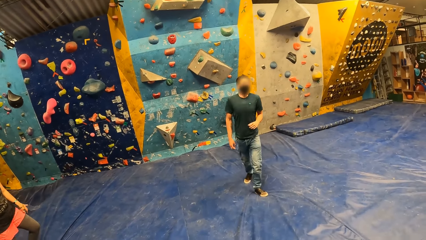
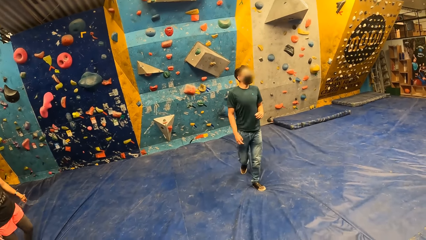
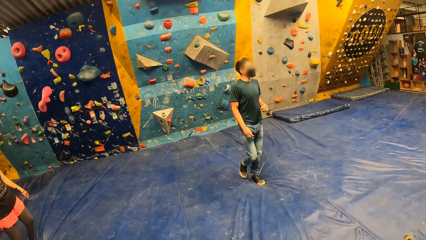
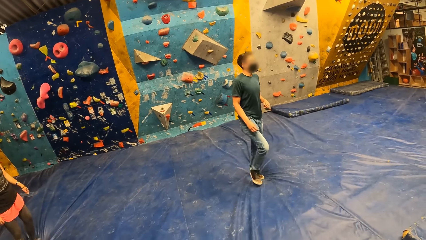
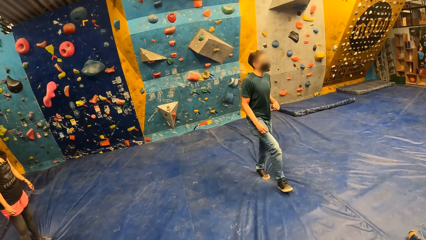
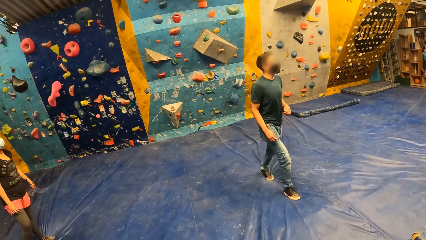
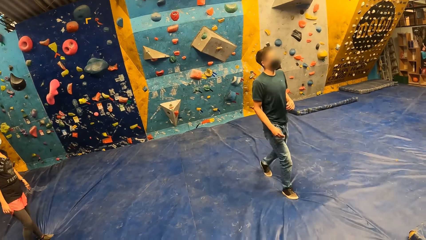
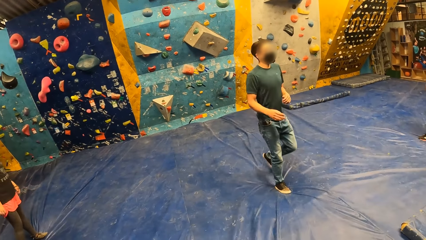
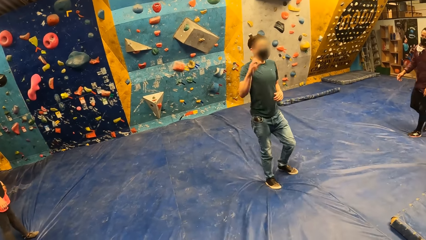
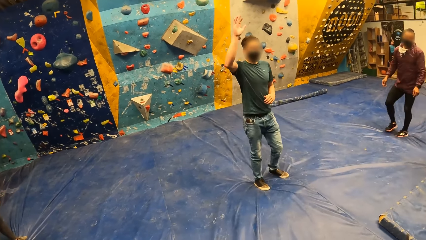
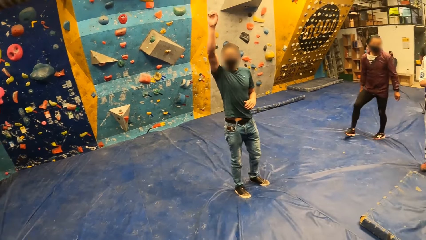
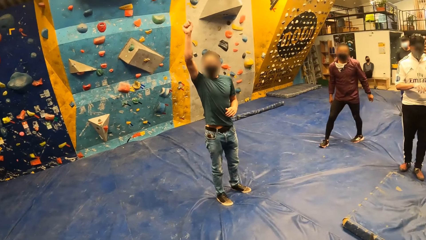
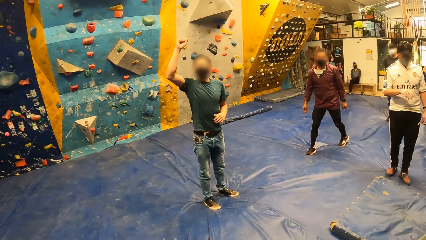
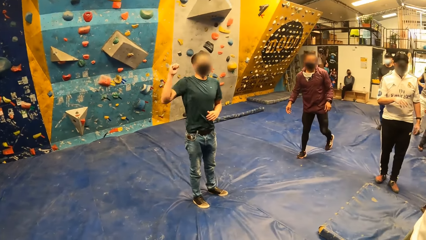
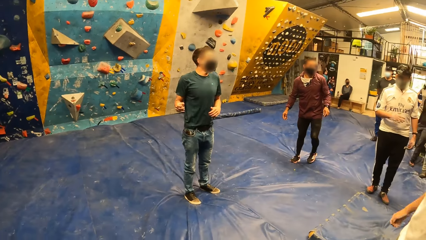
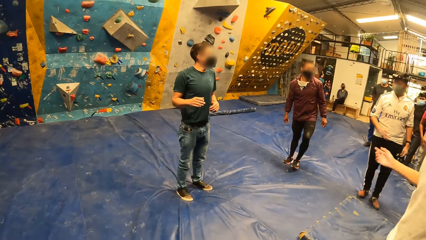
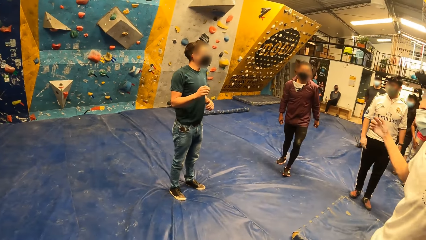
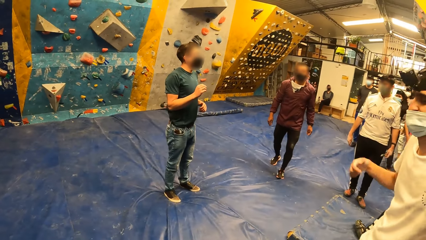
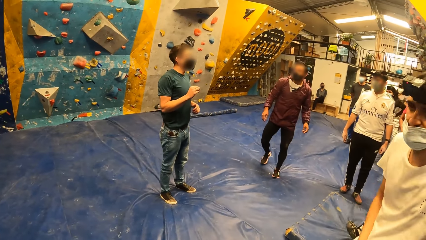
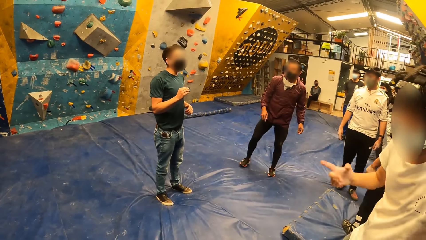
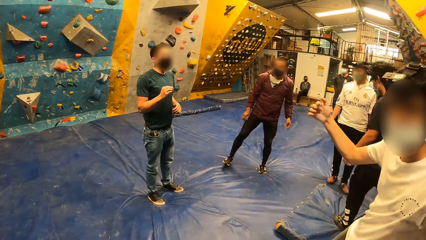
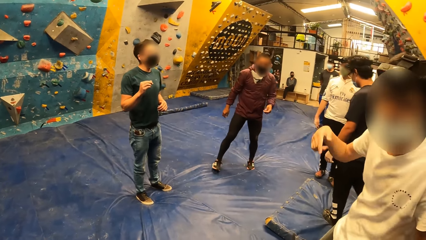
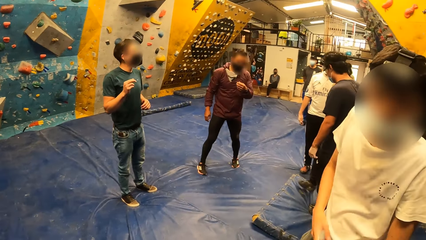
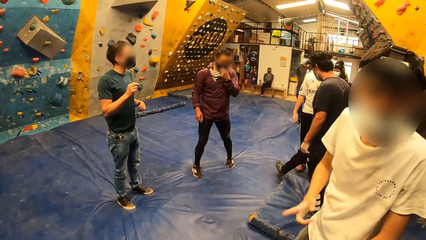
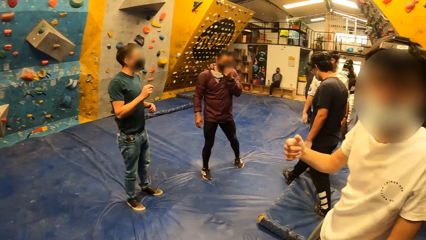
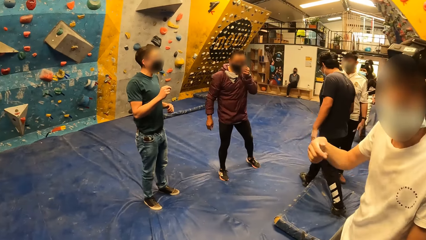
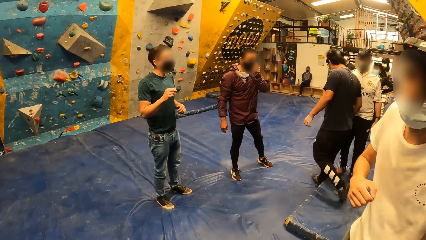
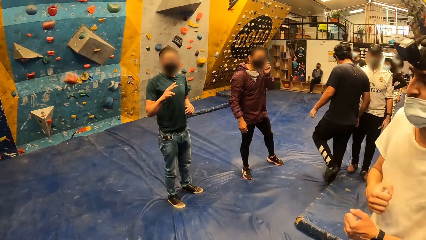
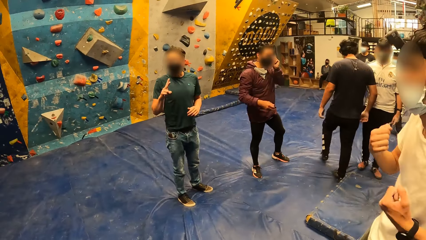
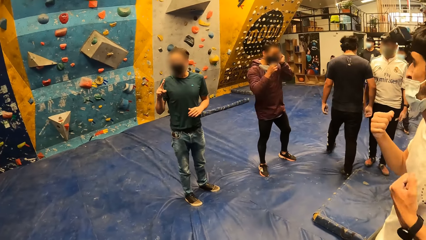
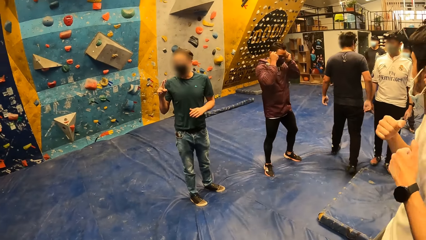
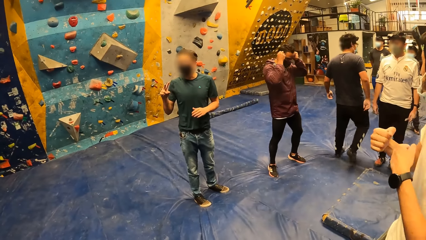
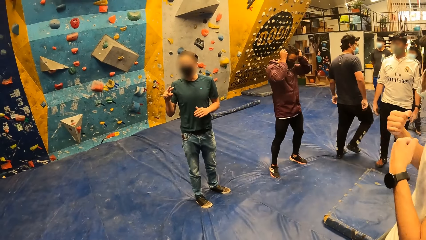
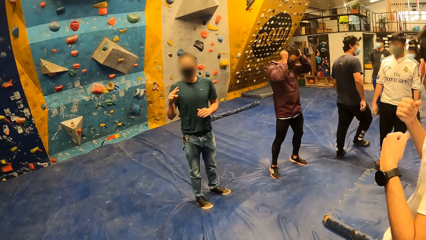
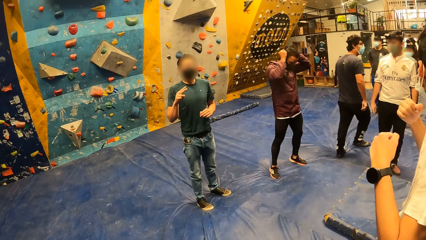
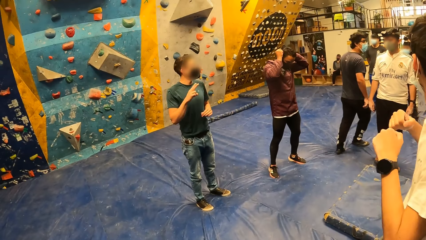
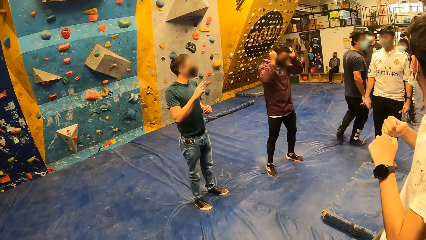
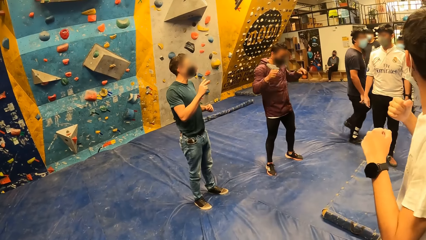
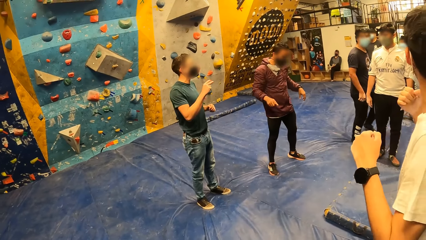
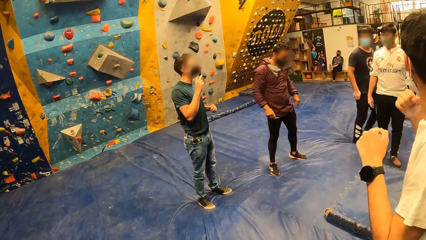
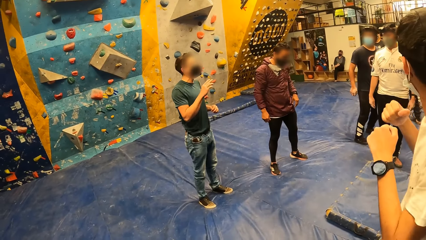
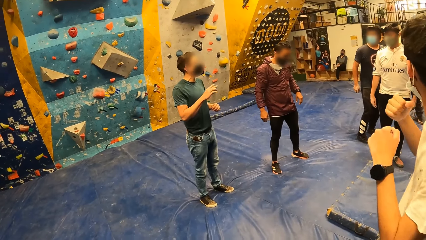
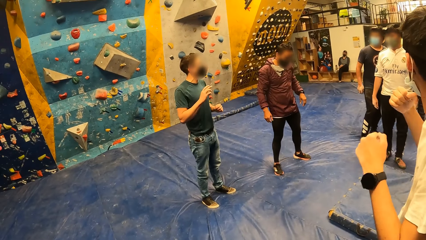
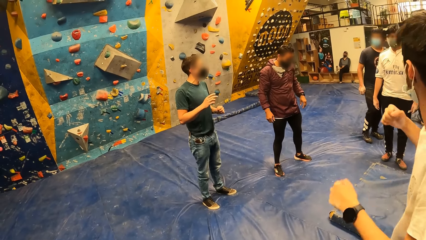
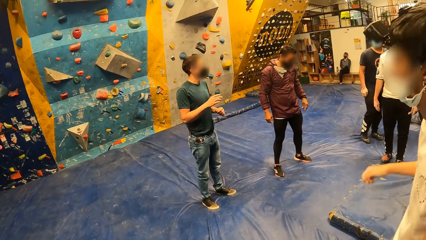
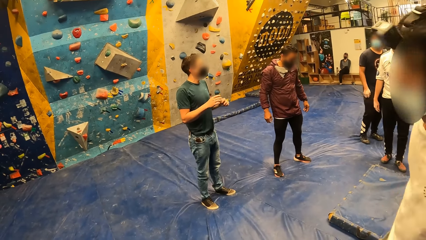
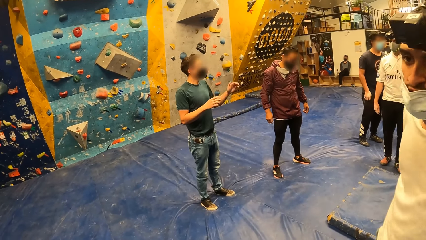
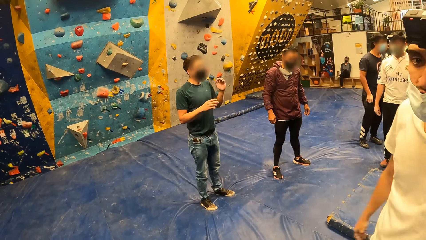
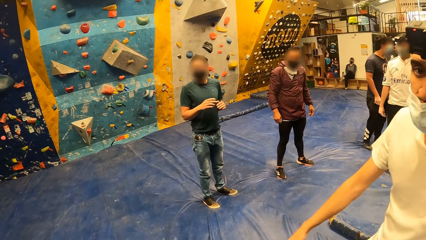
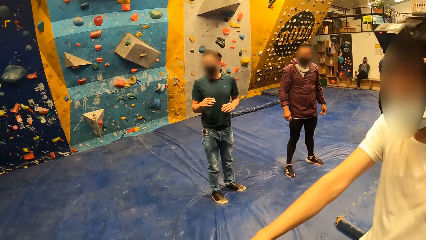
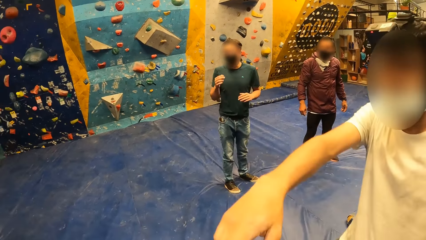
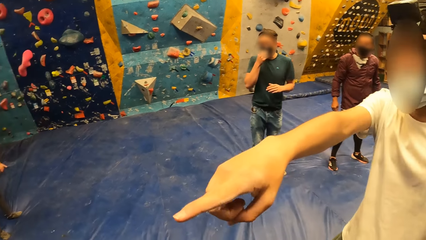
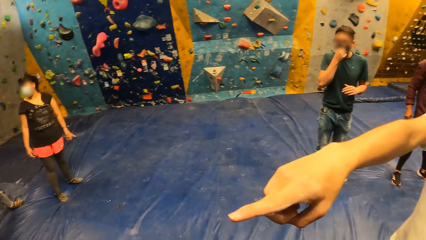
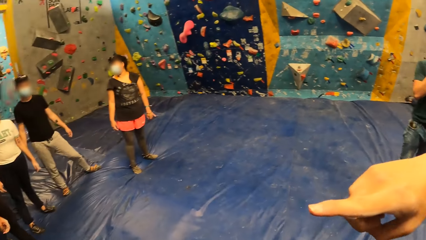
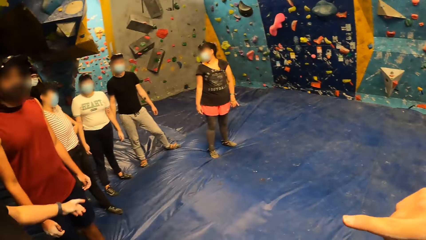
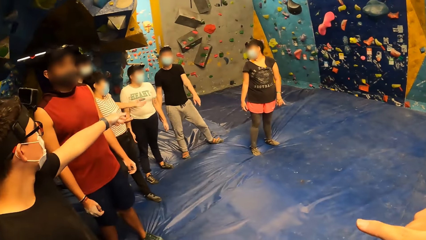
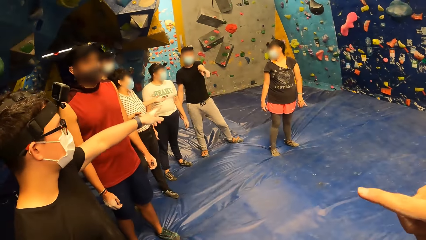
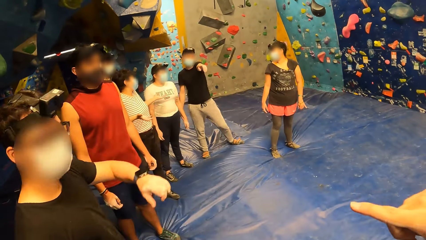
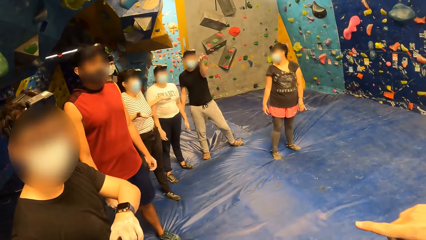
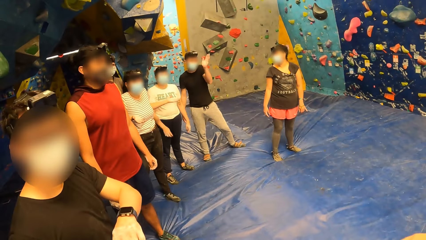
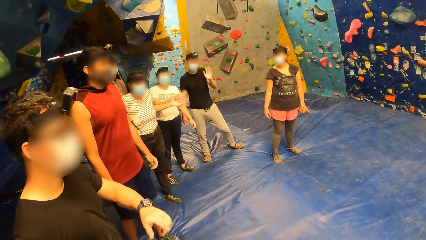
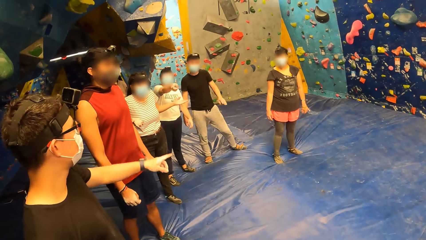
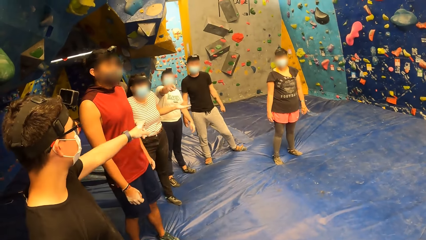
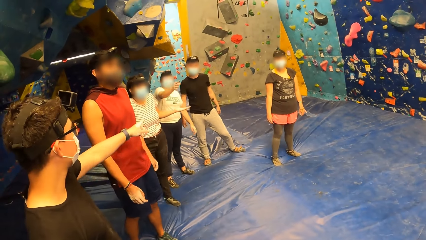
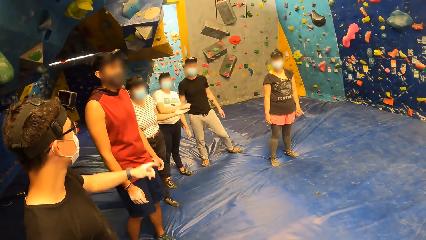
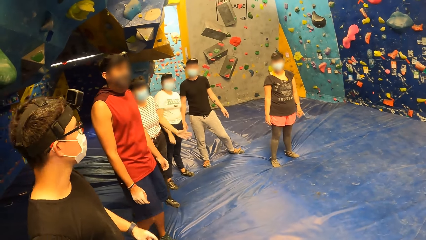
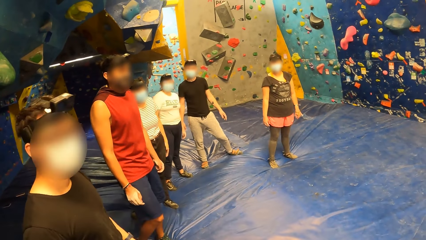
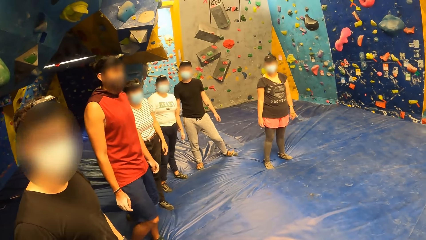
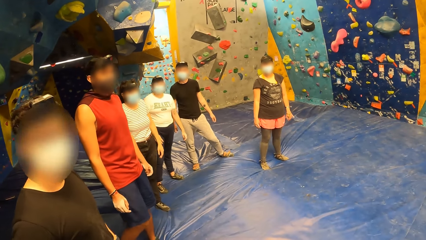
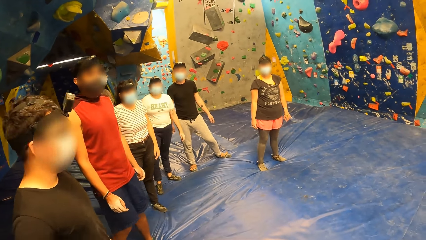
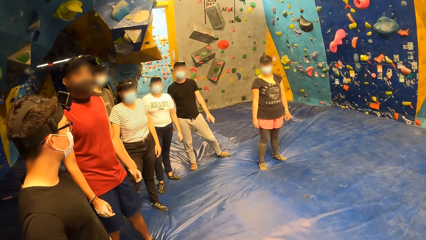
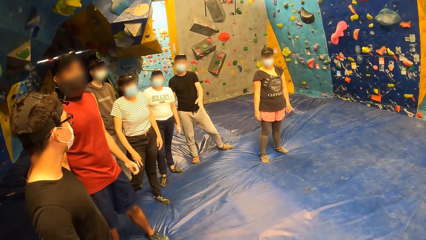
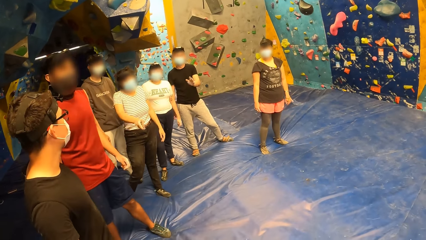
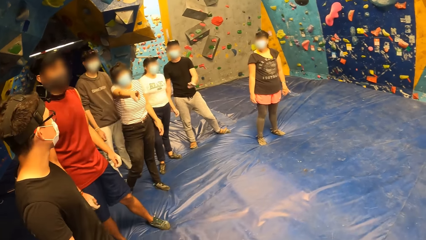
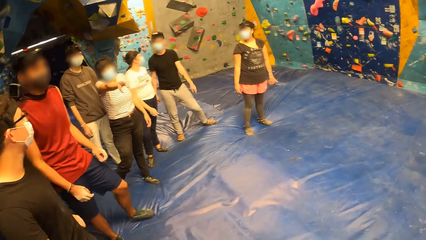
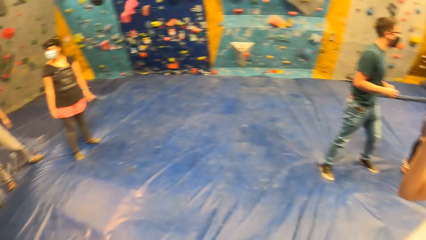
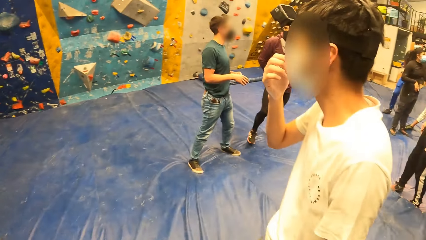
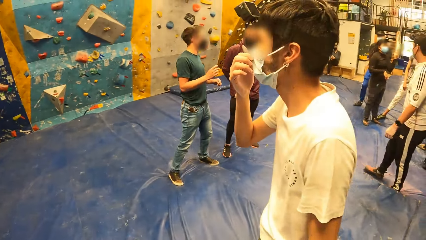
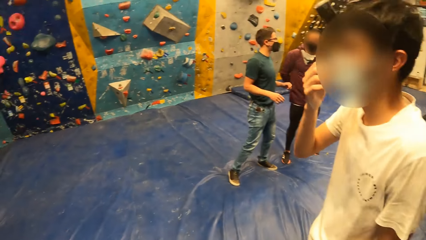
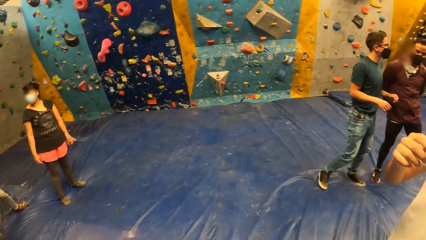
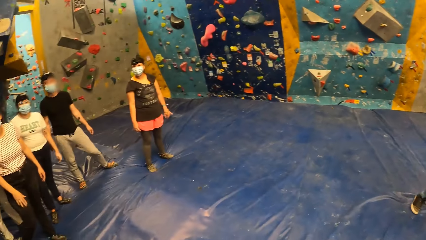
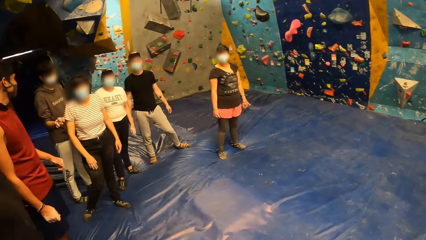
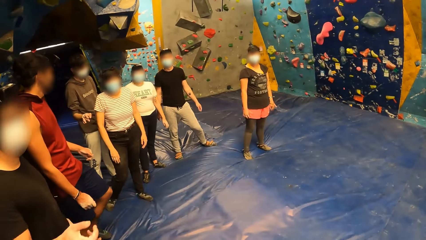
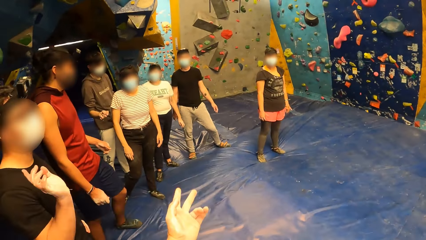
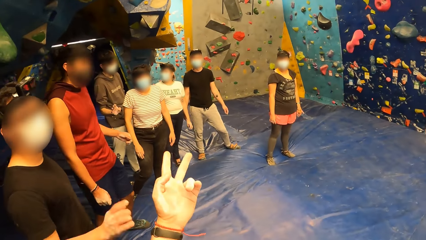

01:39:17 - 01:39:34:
A man demonstrates to the camera wearer and a group of people. The man starts dancing. The camera wearer interacts with the group of people.
